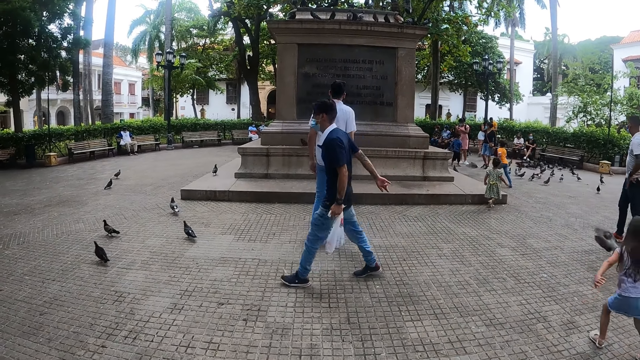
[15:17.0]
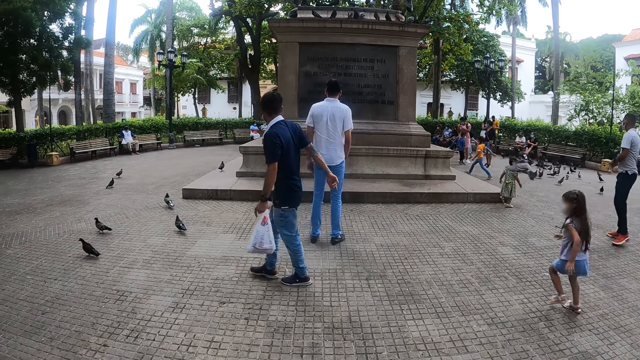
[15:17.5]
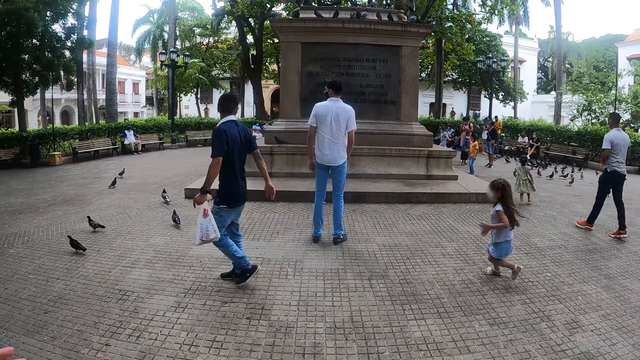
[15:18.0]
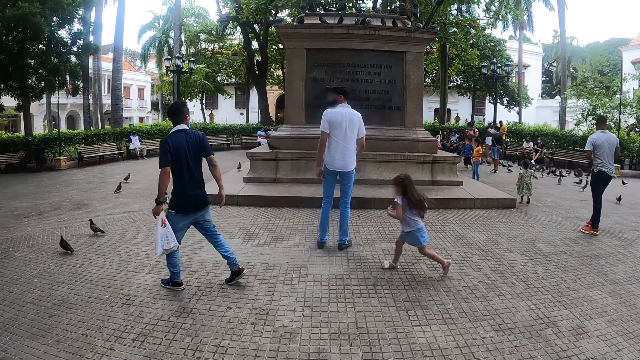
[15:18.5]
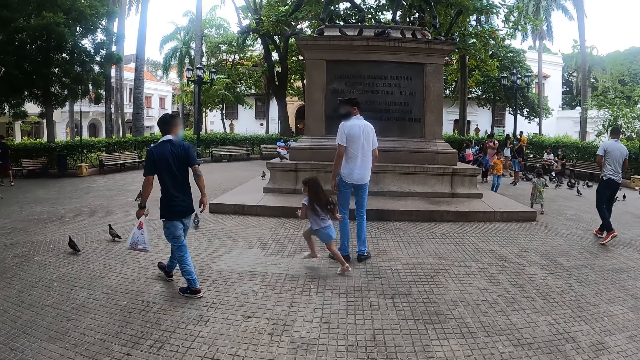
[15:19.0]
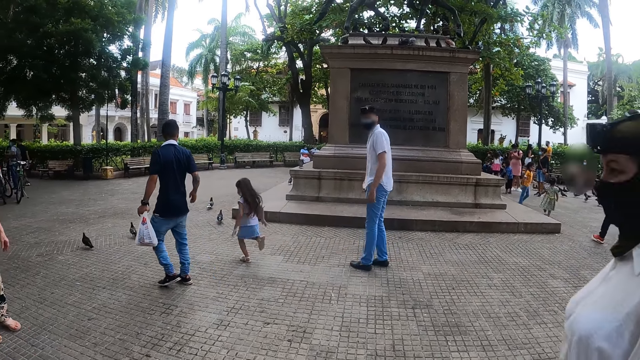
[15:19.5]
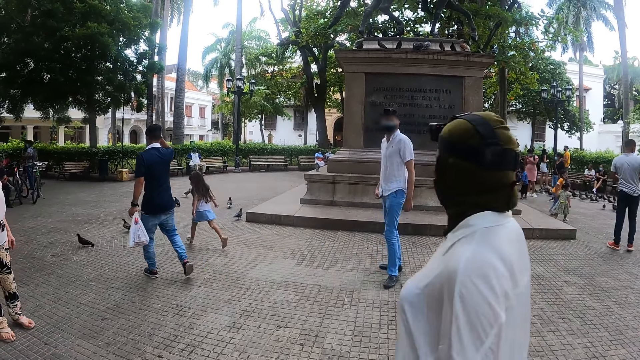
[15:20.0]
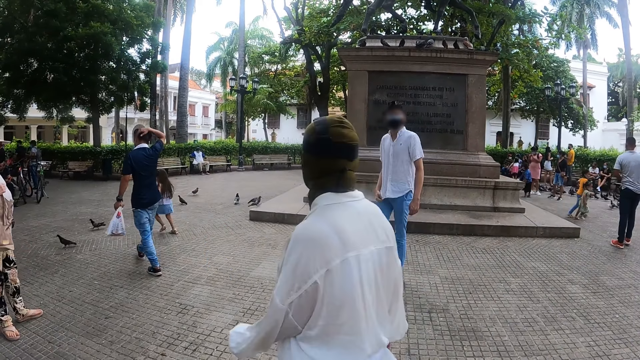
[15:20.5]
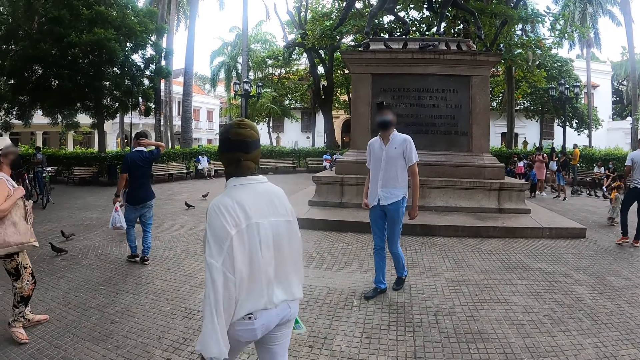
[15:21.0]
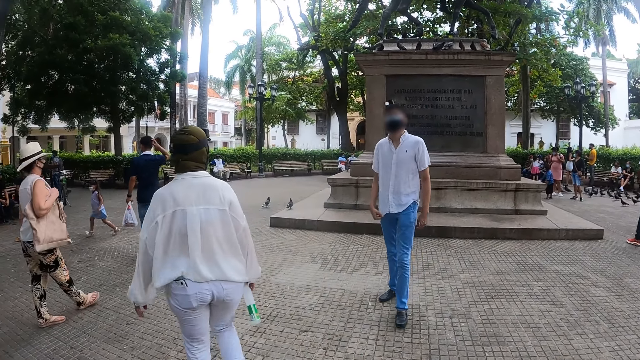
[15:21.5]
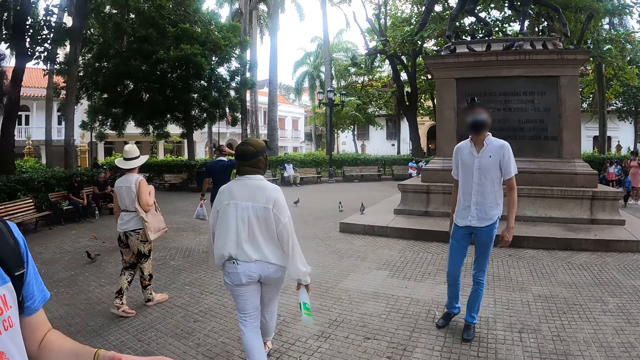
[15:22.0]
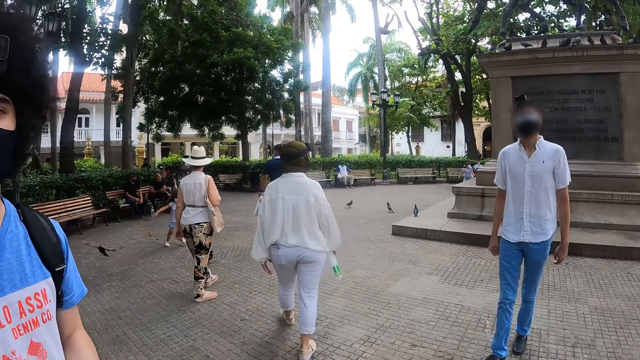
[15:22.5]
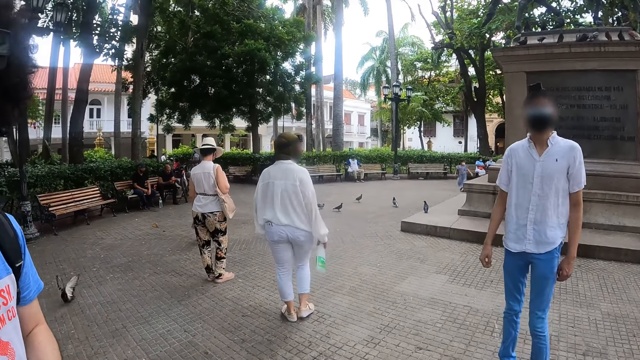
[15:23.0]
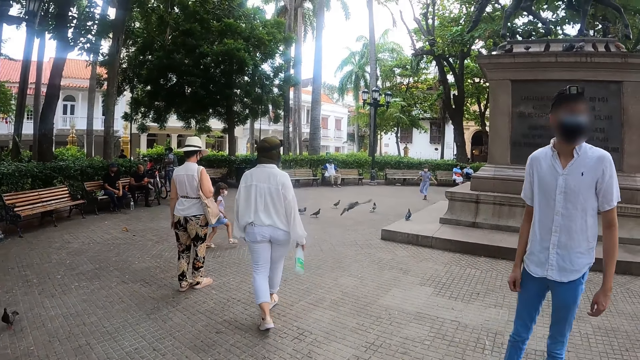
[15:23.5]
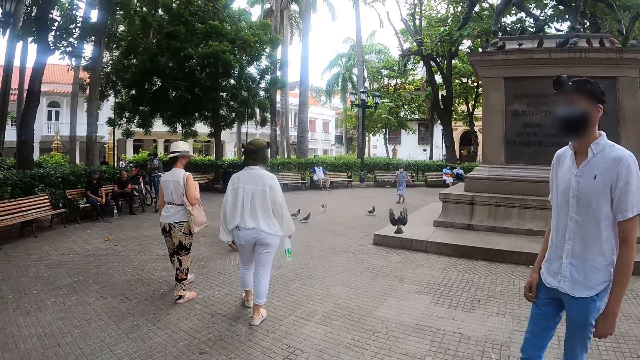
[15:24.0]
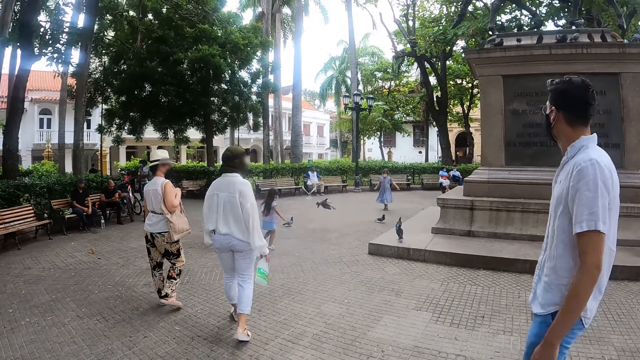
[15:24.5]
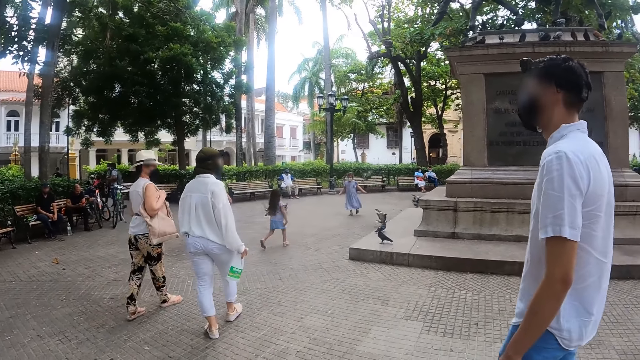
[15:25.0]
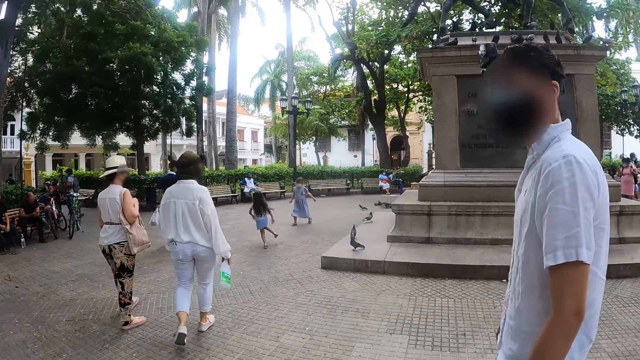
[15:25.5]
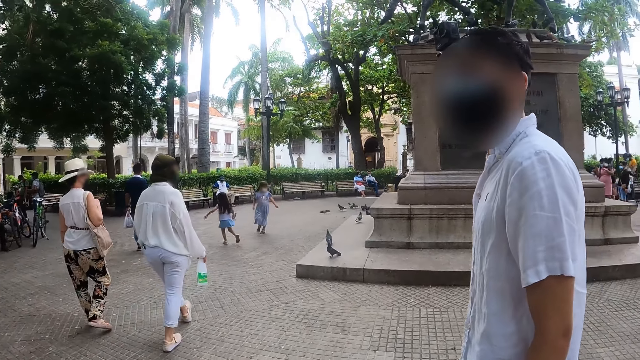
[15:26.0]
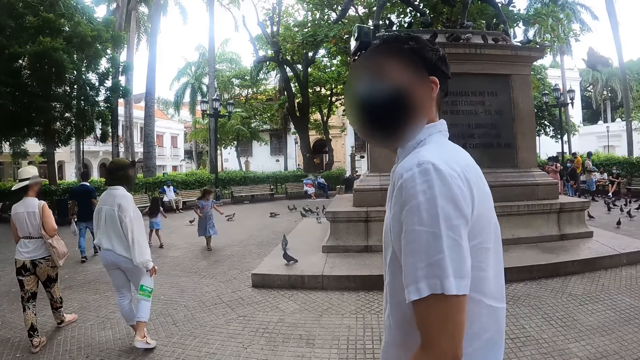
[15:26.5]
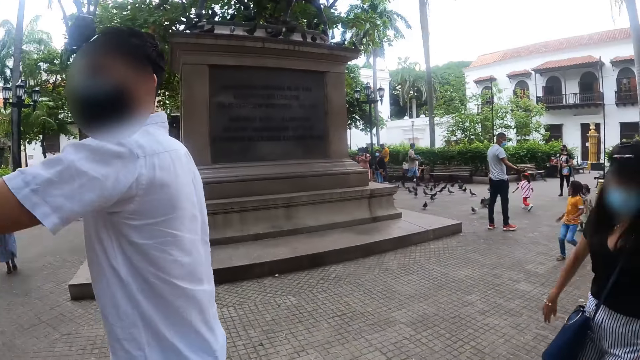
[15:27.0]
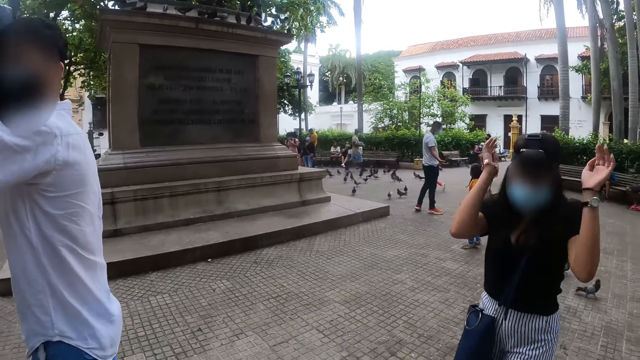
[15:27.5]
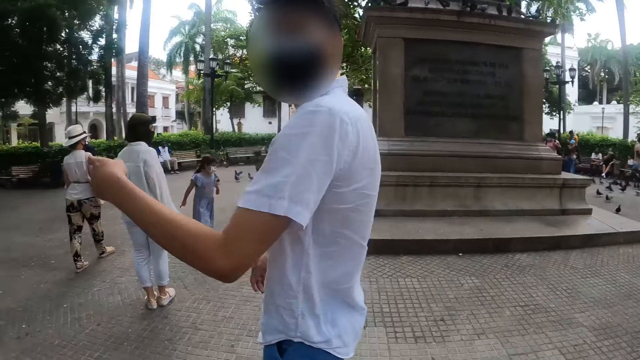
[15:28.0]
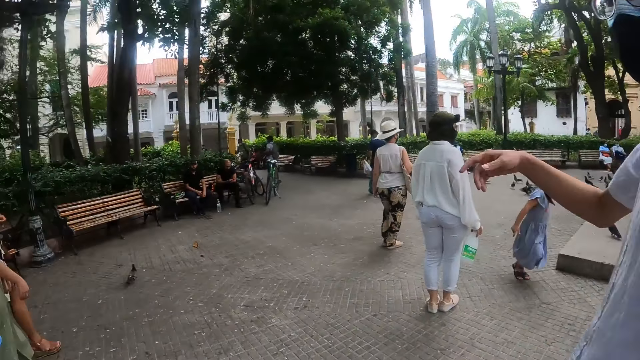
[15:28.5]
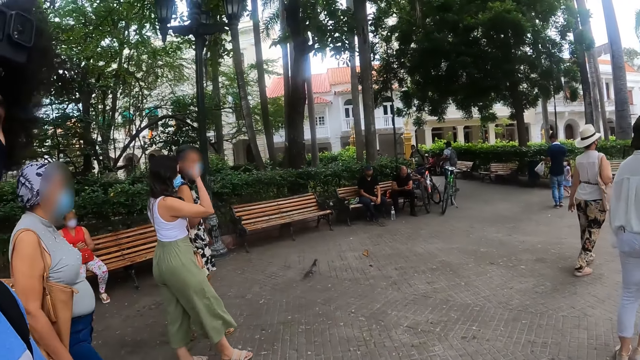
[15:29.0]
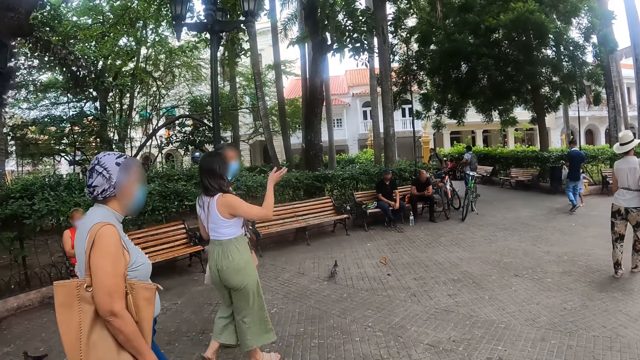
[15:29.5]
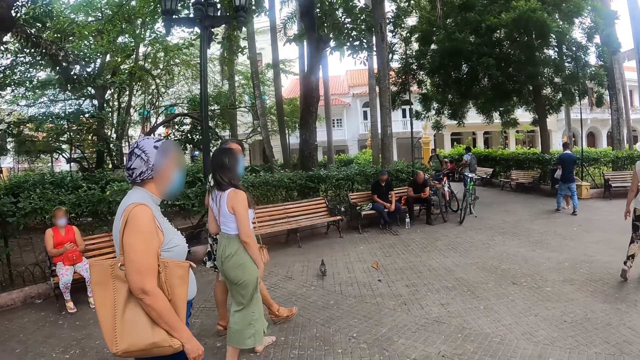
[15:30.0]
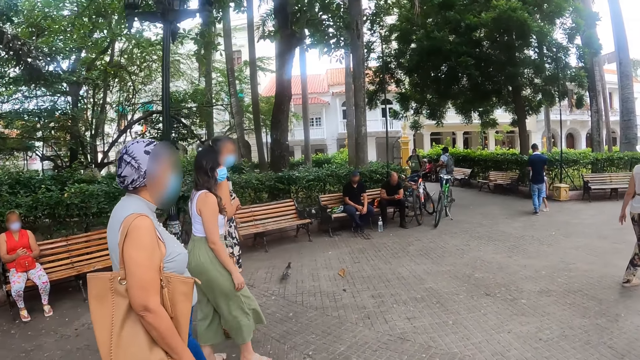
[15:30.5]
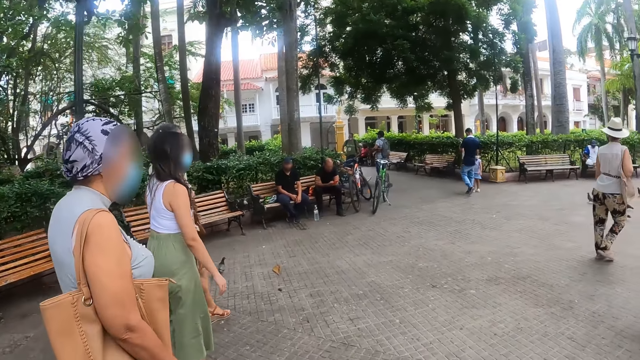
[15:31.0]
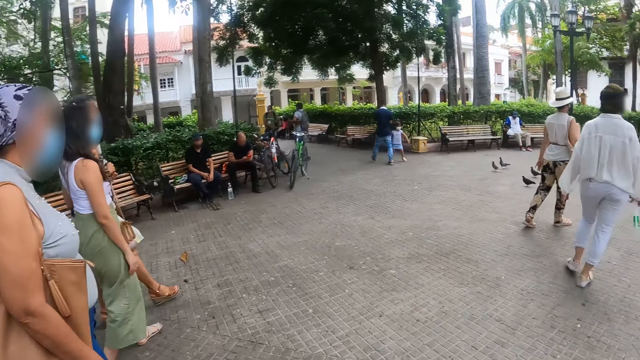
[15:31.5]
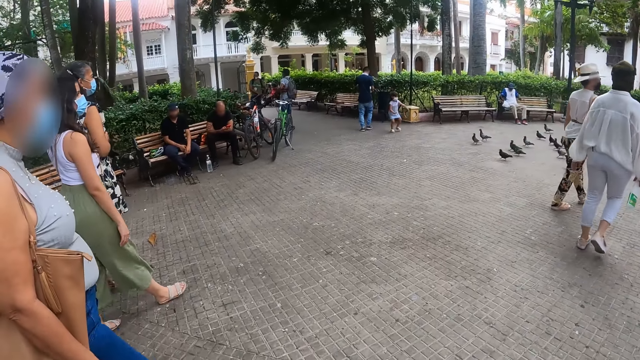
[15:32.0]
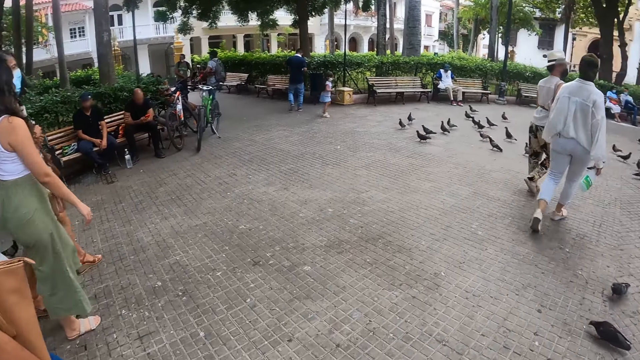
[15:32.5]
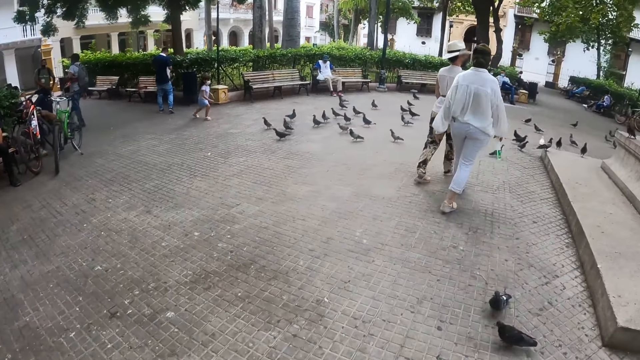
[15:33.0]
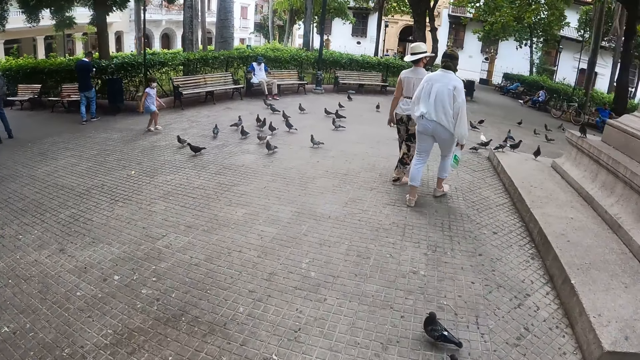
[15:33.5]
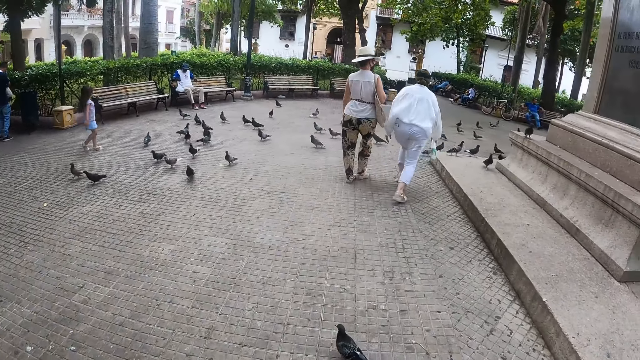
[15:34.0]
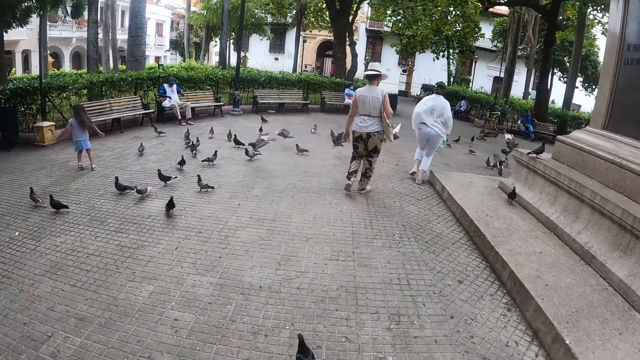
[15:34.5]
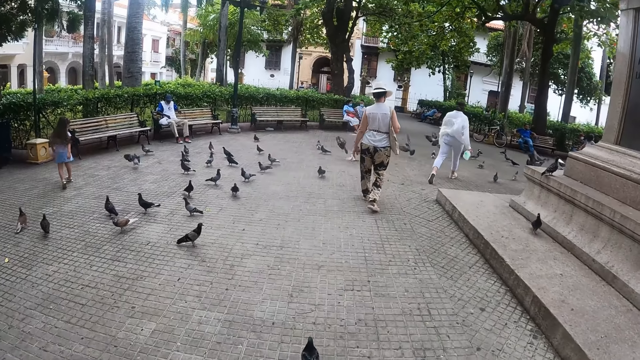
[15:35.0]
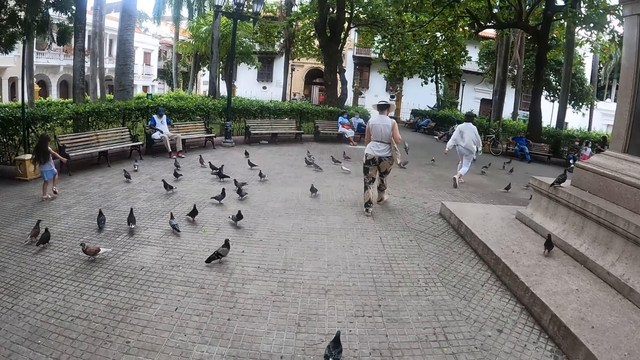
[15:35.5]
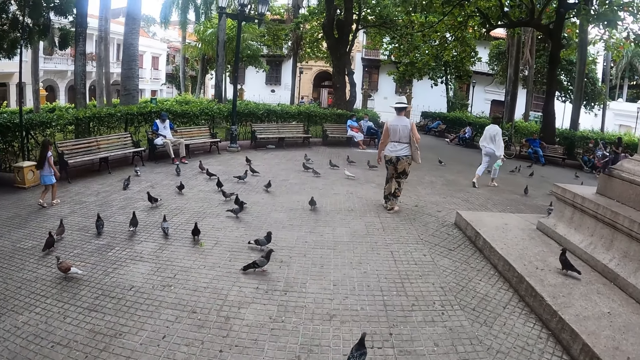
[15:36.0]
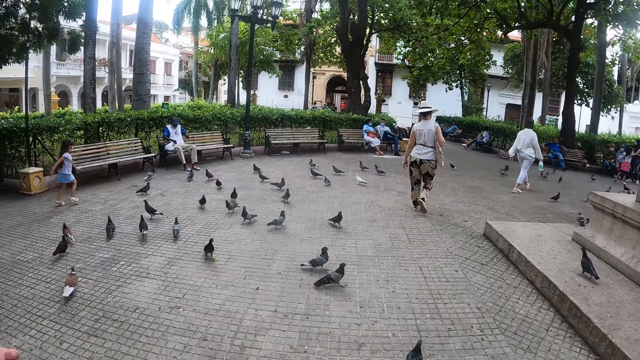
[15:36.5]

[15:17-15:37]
A man walks towards the camera wearer. The camera wearer walks in the park. The man moves a hand. The camera wearer walks in the park or street.
